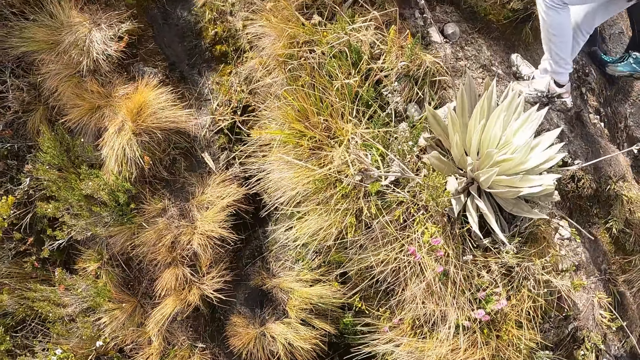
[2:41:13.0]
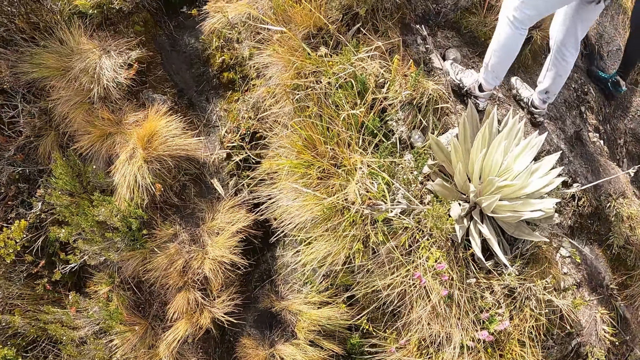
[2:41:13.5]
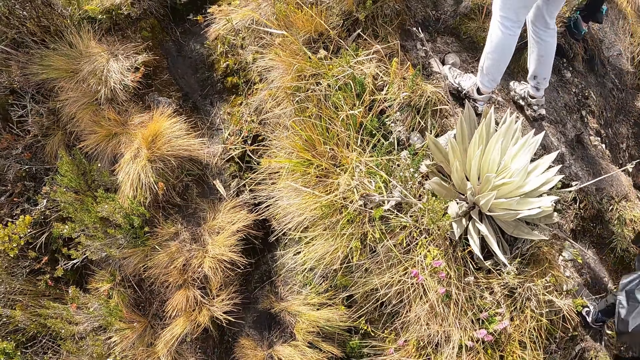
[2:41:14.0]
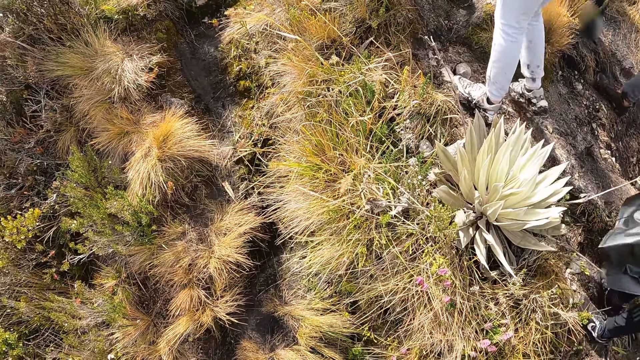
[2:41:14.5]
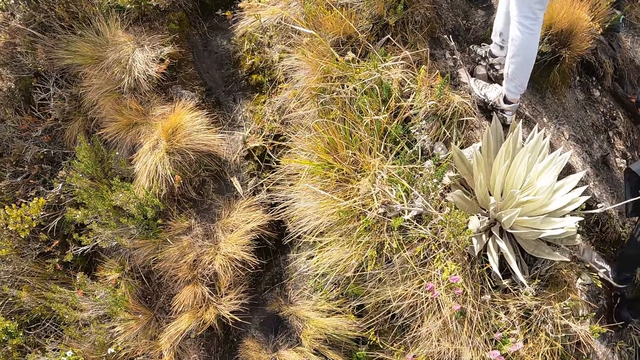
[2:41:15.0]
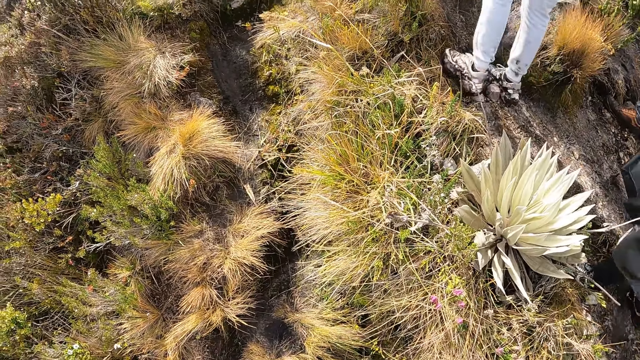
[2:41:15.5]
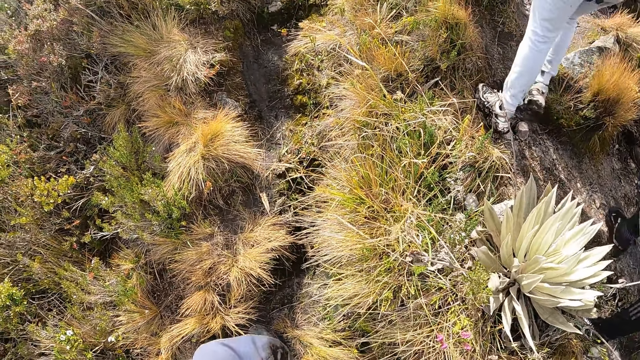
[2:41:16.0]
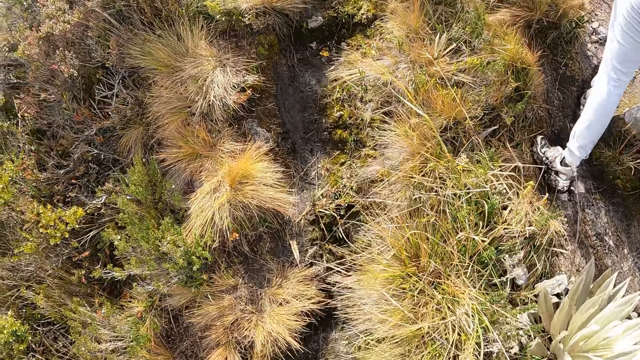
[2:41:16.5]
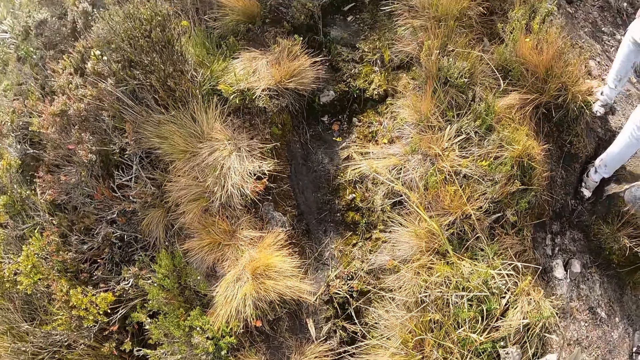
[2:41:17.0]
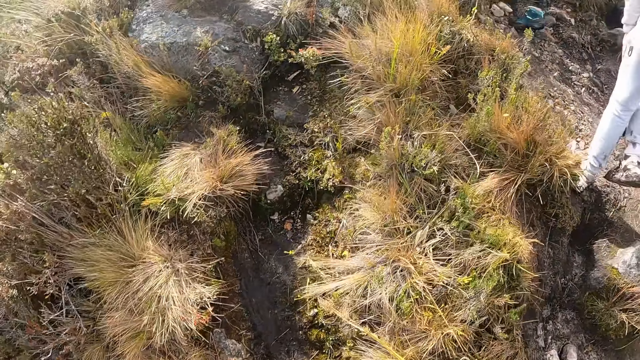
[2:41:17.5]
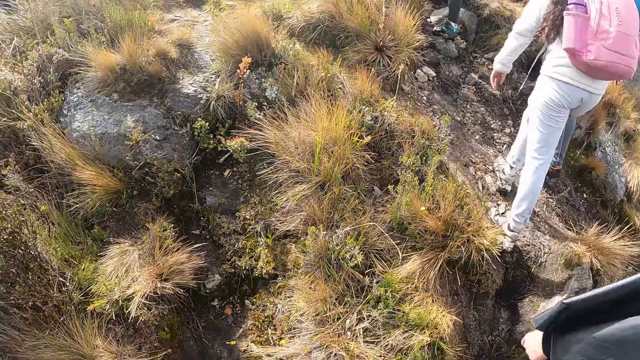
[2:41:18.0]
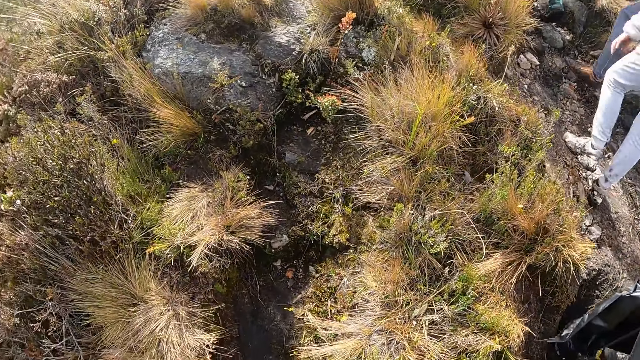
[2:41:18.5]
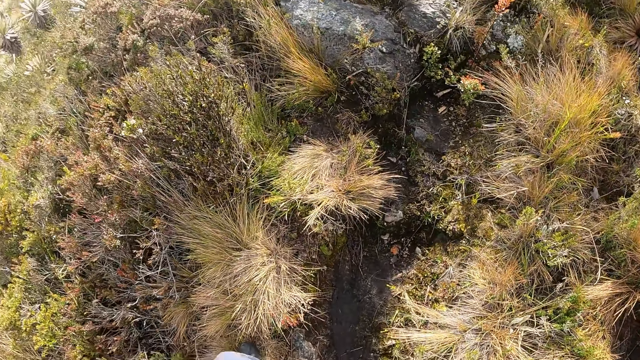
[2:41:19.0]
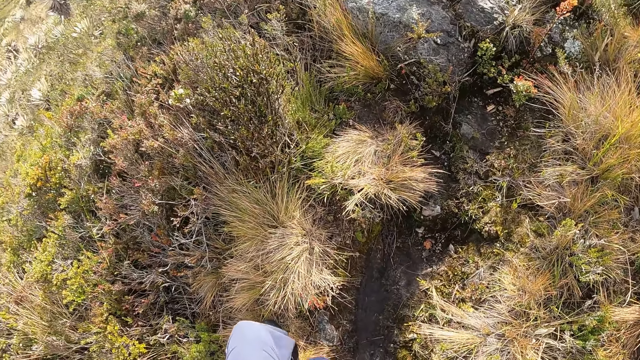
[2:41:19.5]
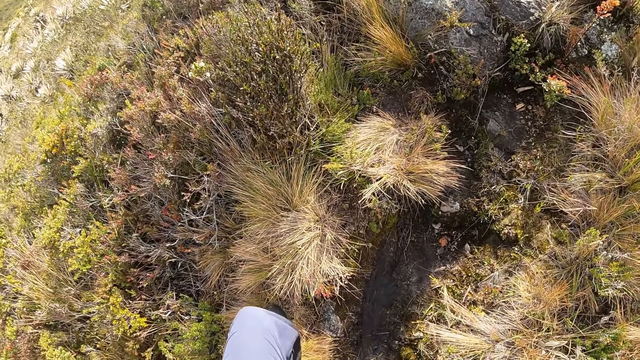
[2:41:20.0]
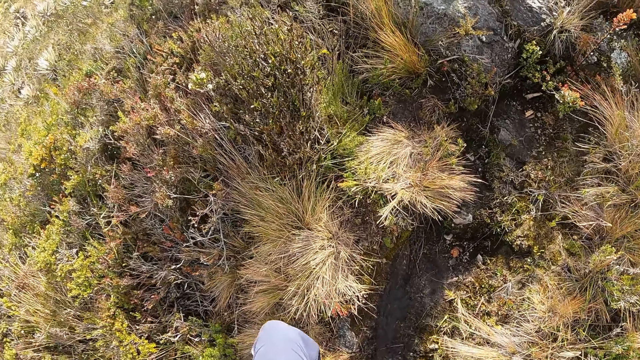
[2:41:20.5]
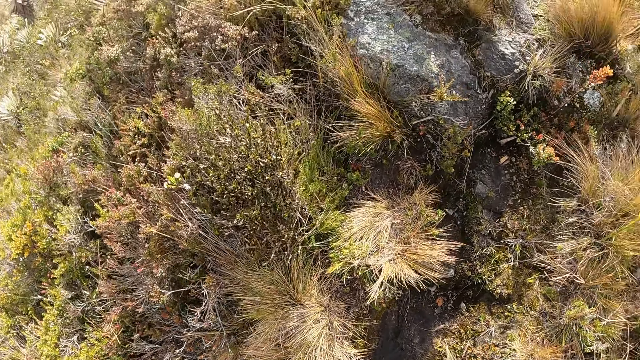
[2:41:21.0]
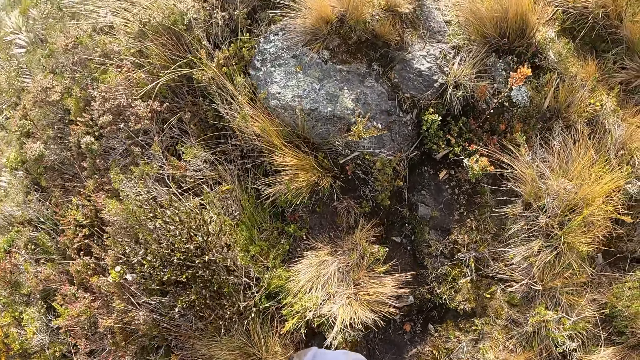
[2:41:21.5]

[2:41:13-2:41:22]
The camera wearer stares around.

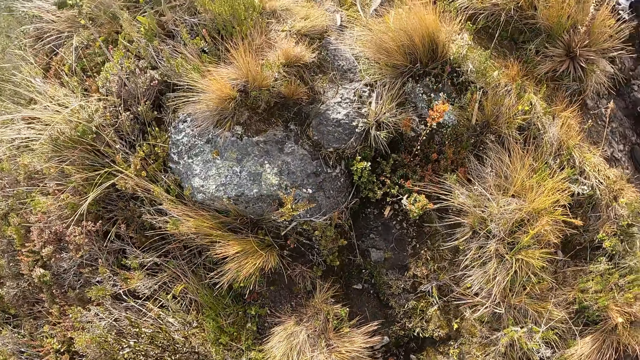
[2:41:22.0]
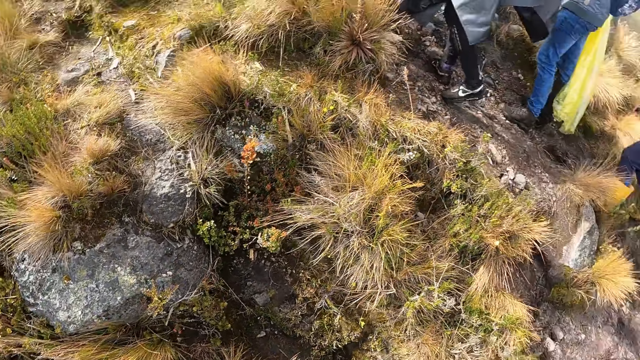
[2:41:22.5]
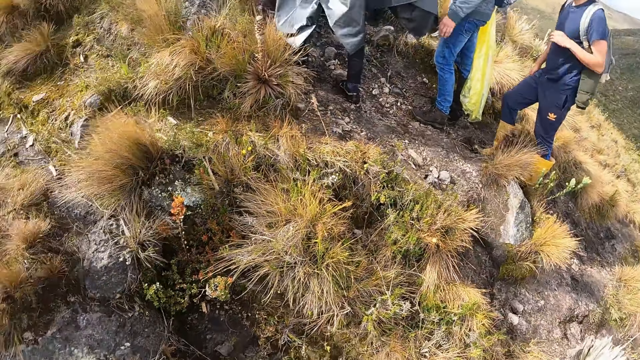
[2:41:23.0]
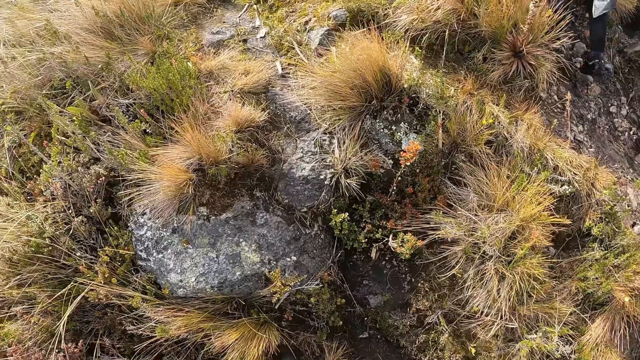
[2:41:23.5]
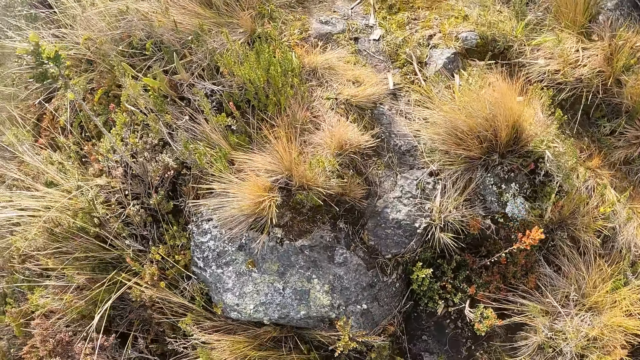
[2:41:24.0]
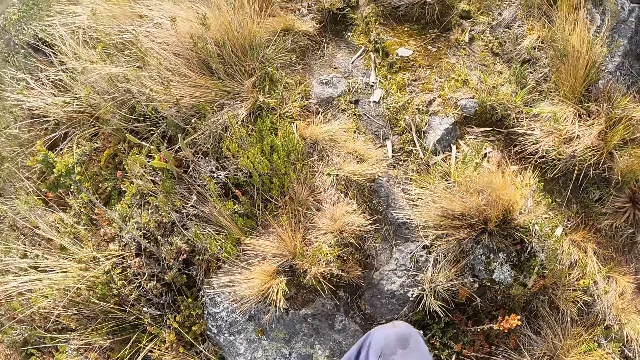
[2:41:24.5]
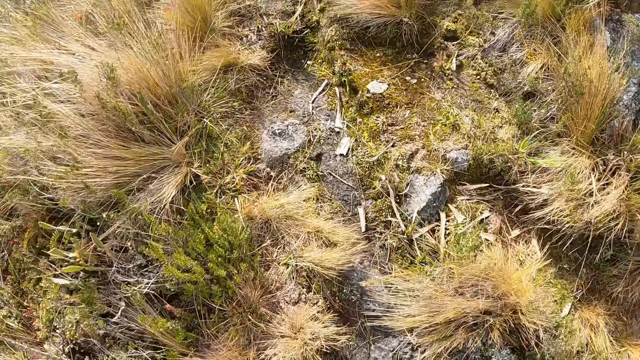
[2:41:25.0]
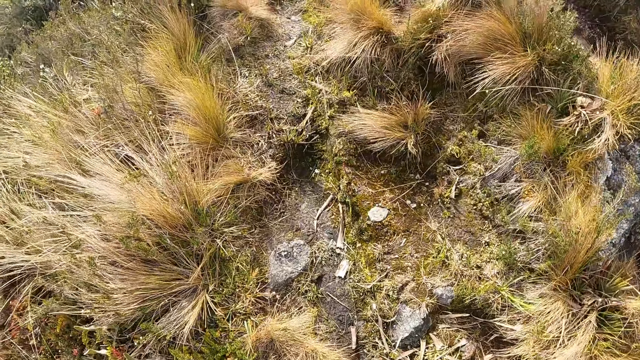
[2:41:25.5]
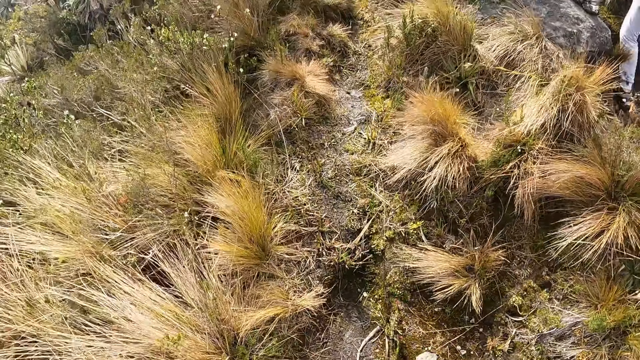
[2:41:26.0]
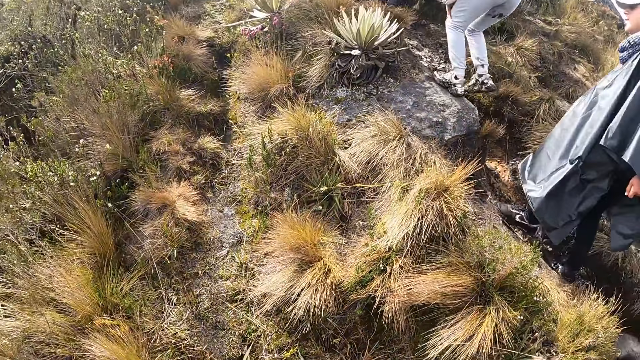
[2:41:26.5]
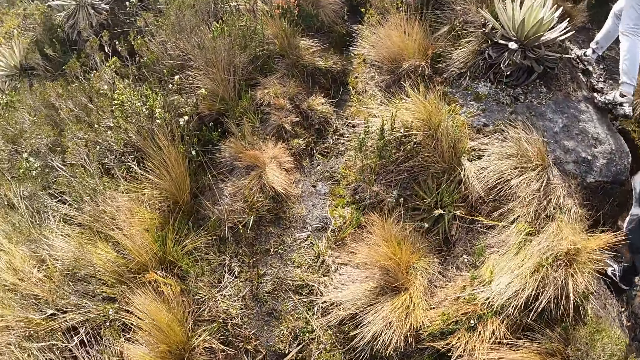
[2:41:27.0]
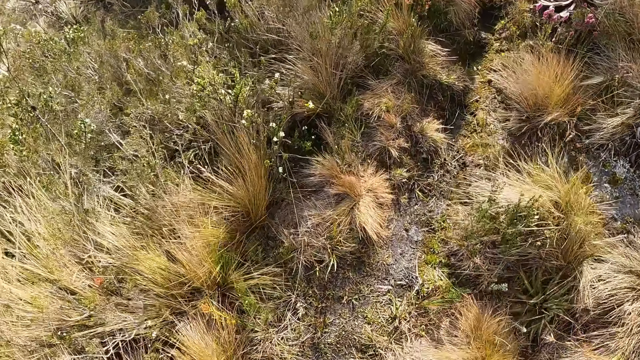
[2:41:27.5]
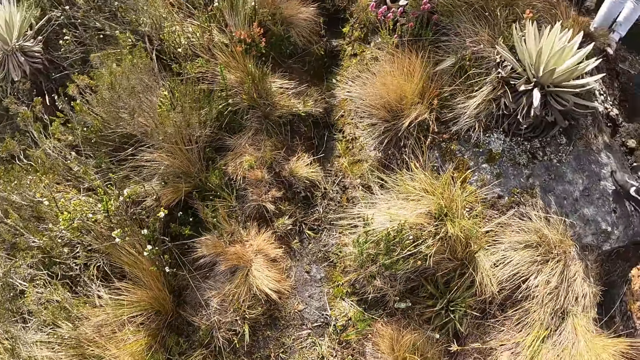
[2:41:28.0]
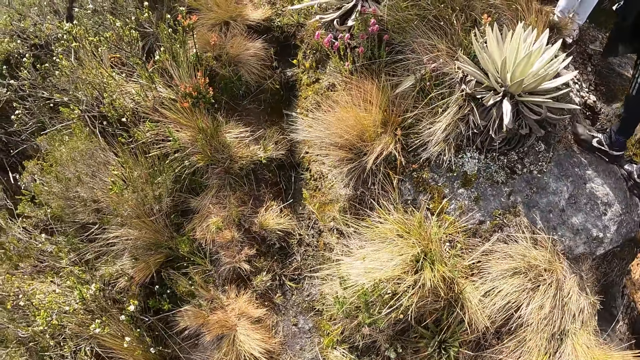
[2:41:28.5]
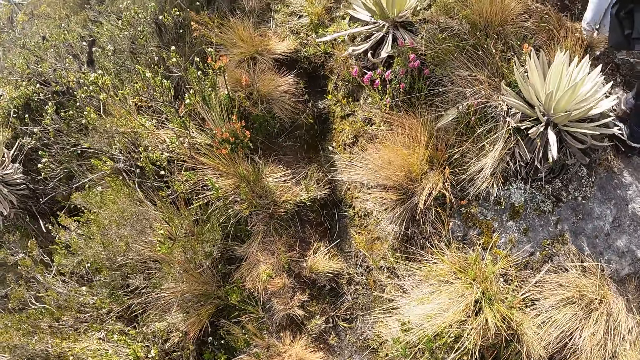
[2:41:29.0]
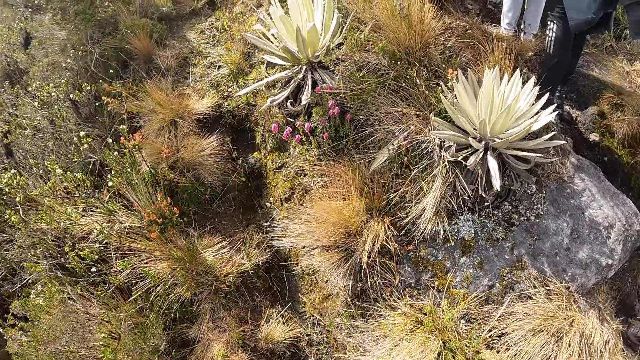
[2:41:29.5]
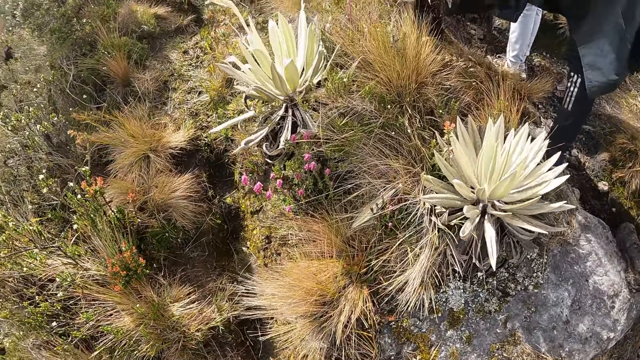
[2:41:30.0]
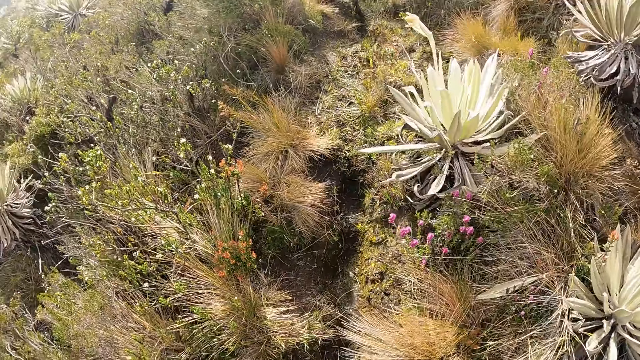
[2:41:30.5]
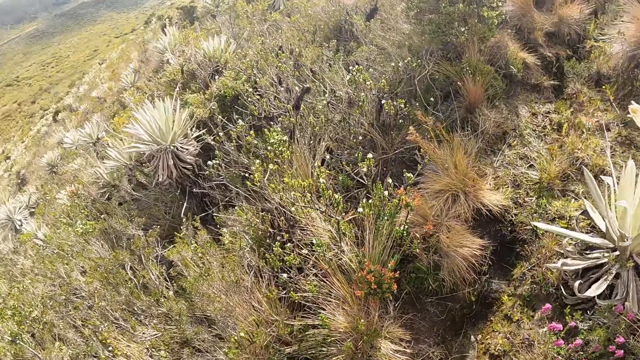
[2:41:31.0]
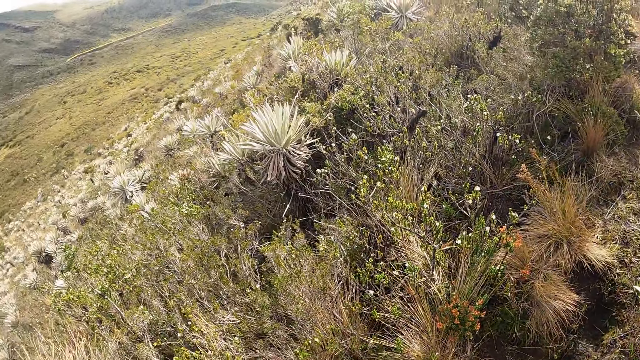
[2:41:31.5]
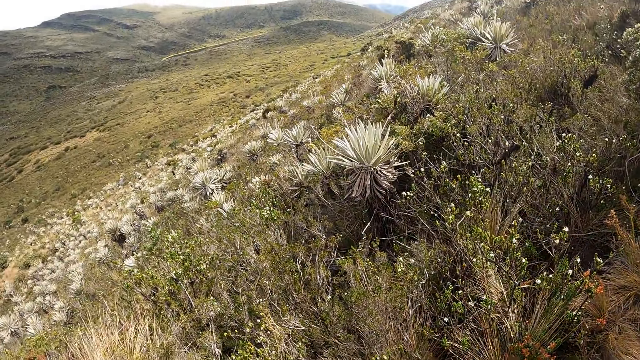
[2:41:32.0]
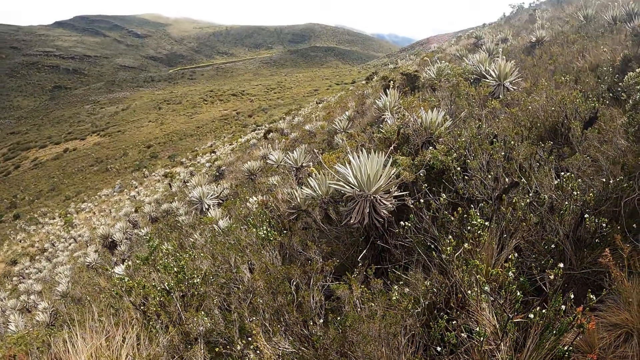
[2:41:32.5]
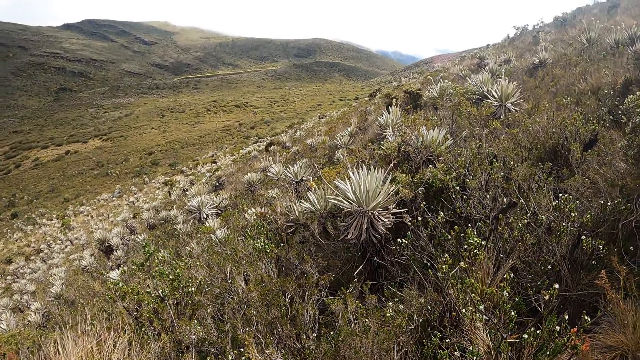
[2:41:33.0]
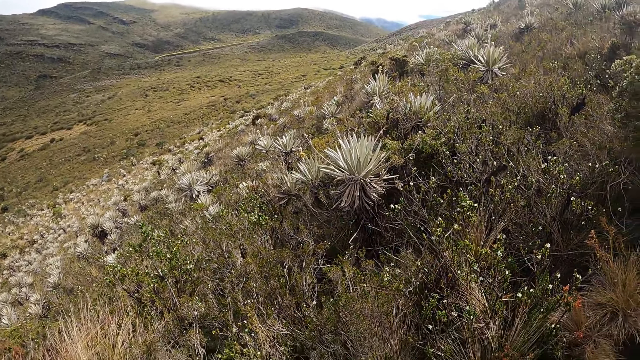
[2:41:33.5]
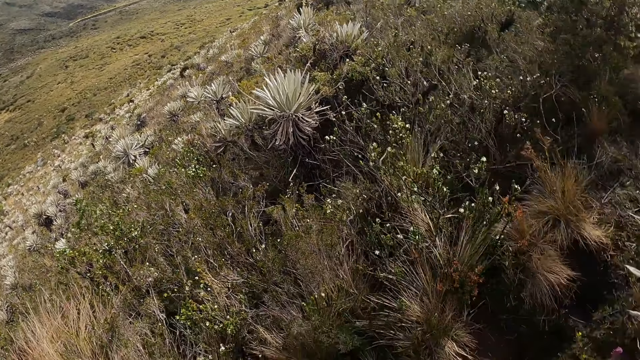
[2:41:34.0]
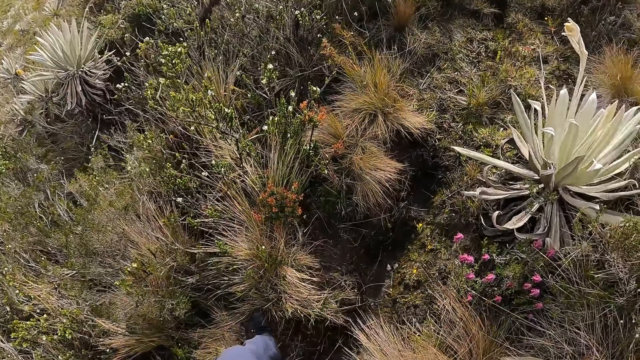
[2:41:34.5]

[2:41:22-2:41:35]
The camera wearer climbs up the mountain. They look around.
